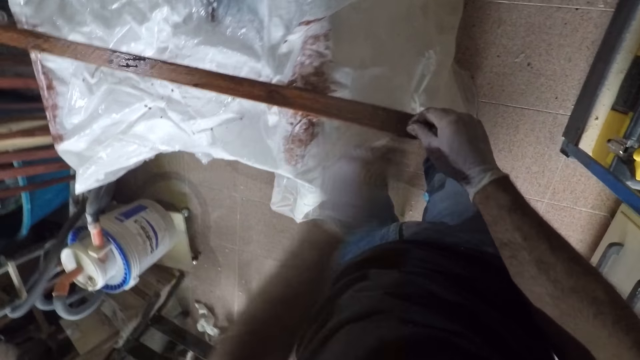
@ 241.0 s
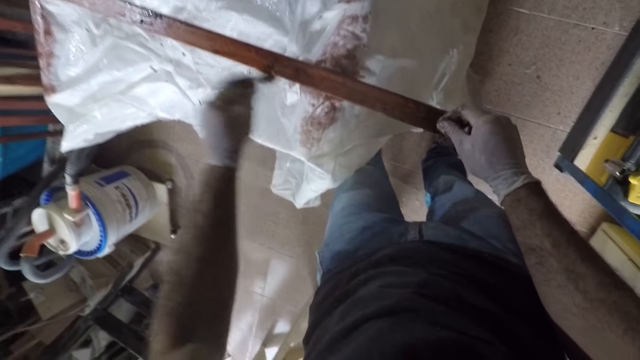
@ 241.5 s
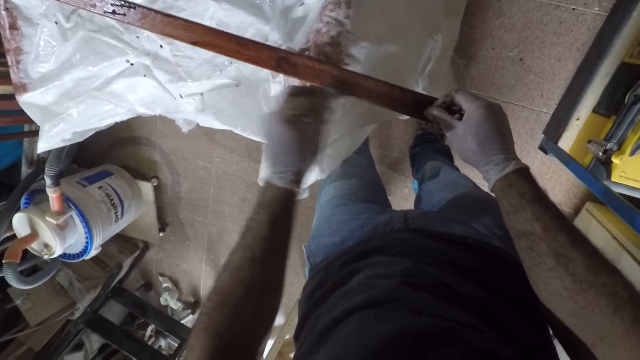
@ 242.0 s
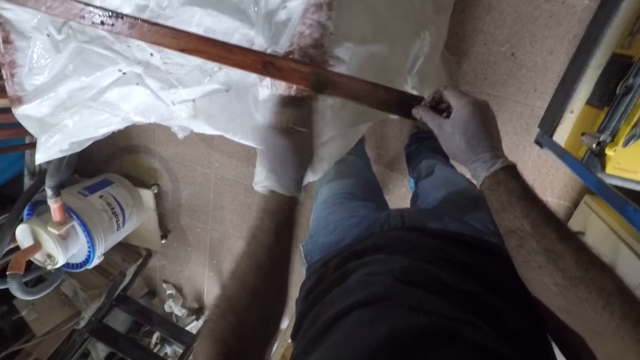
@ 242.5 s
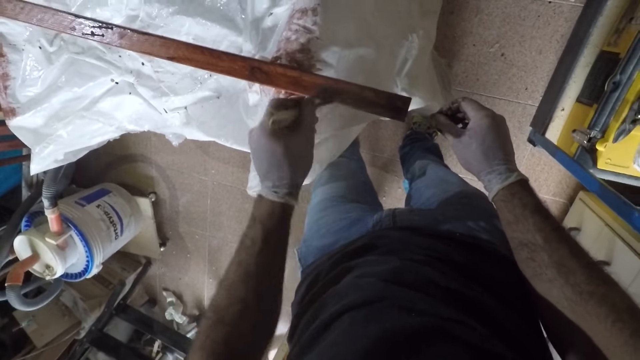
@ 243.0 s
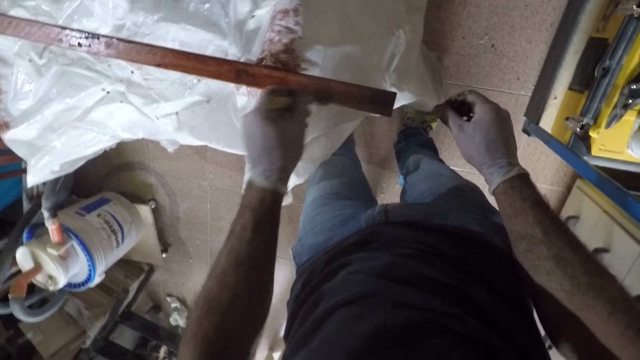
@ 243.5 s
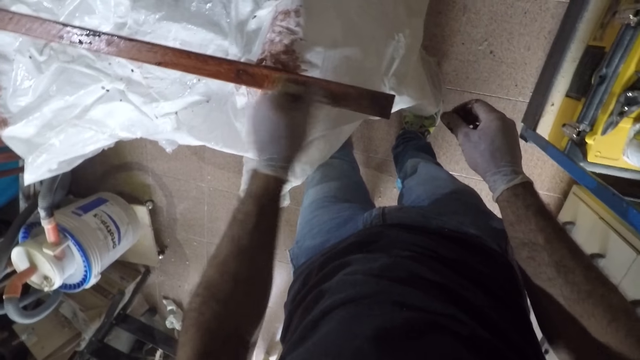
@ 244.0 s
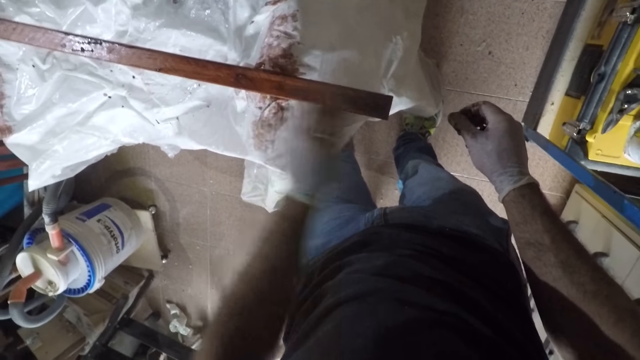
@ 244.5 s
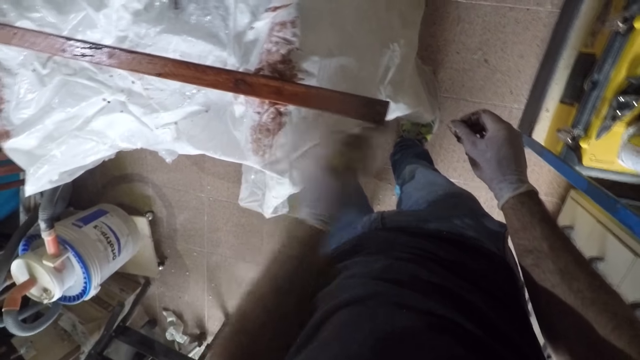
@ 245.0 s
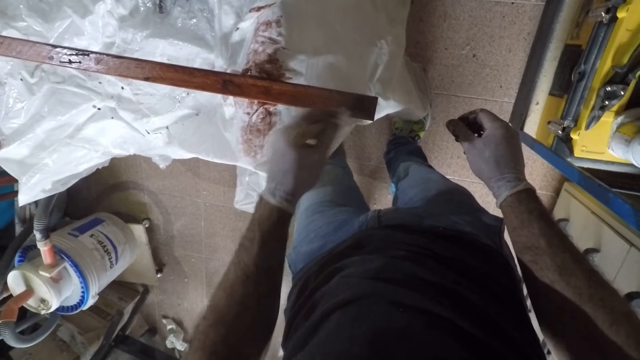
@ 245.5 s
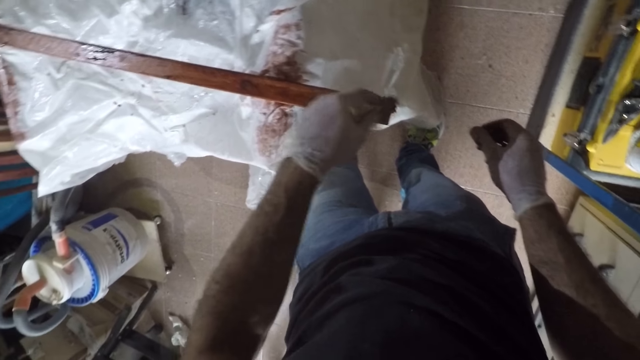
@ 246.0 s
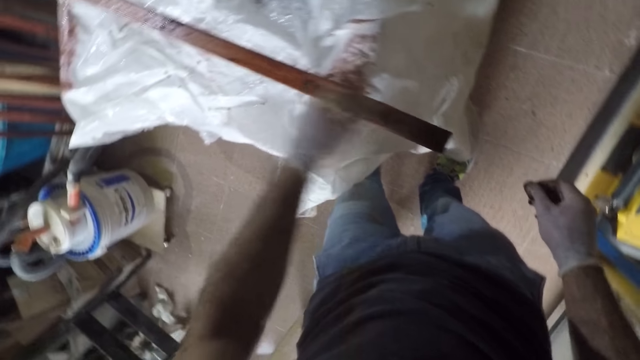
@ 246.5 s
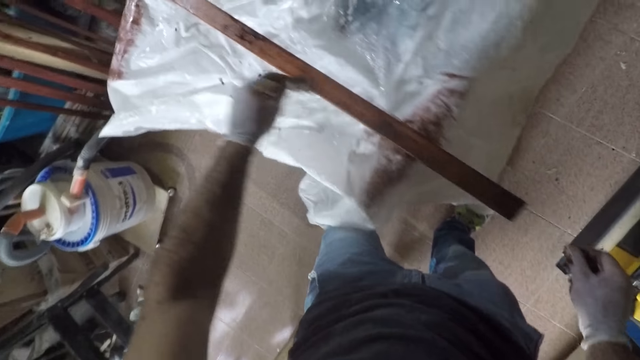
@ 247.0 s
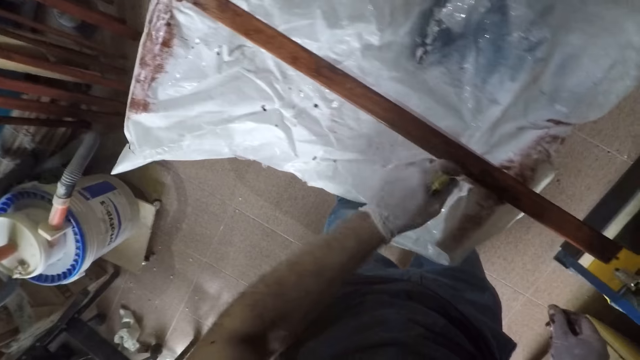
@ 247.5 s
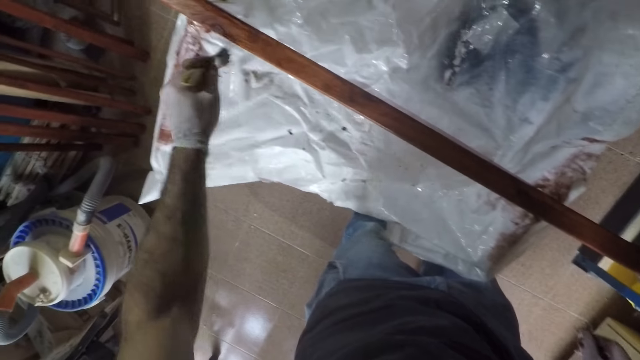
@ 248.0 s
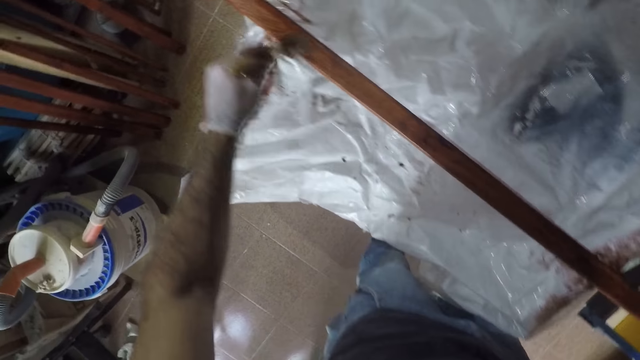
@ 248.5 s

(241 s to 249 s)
The camera wearer holds the wood. They turn the wood. They unhand the wood.

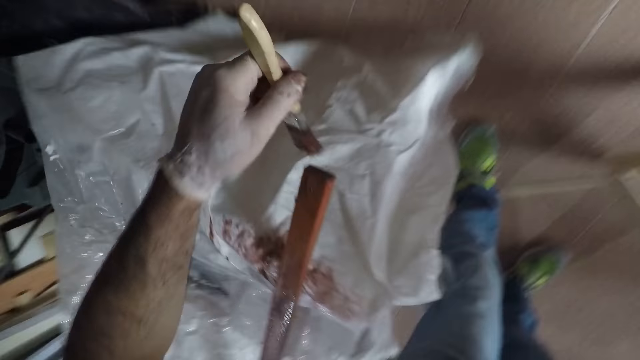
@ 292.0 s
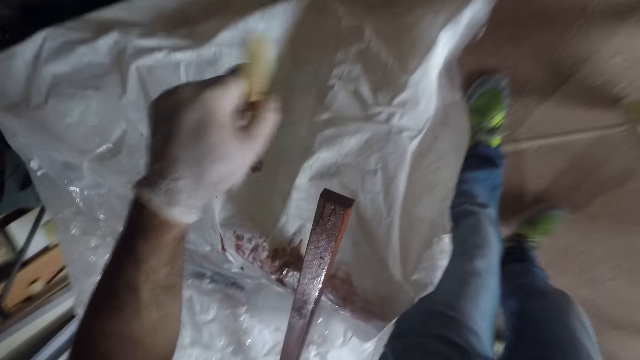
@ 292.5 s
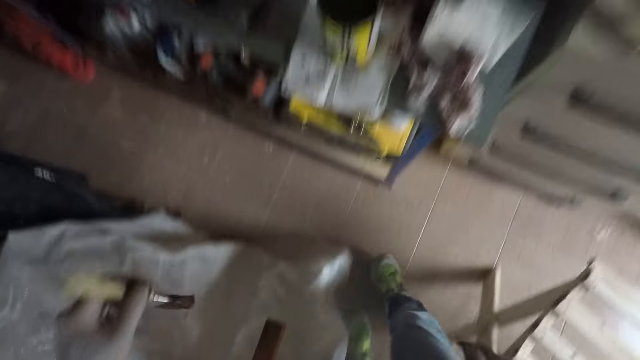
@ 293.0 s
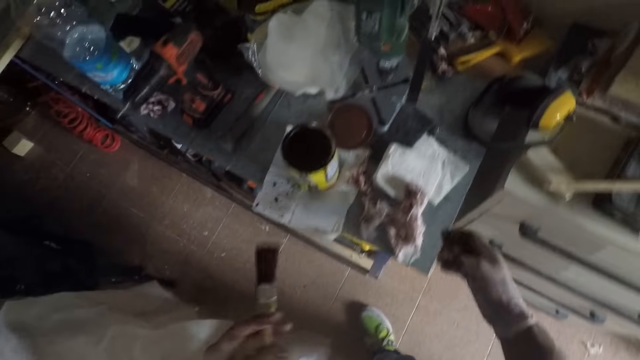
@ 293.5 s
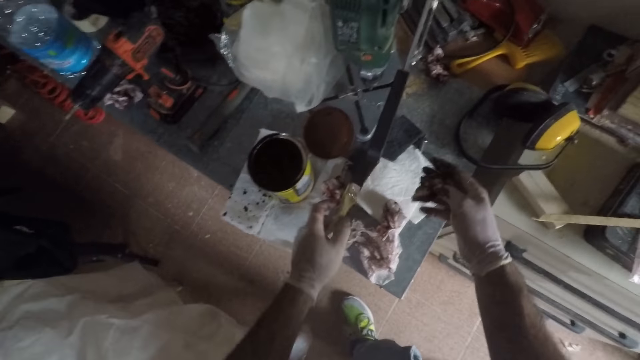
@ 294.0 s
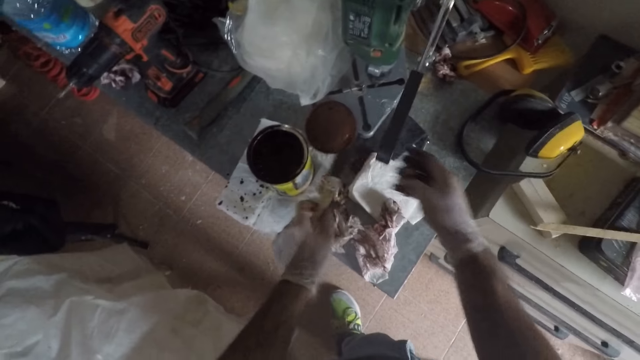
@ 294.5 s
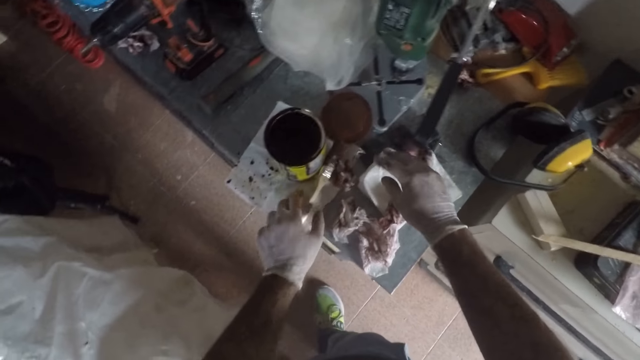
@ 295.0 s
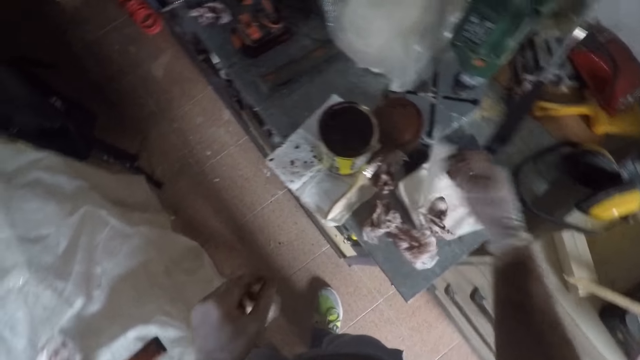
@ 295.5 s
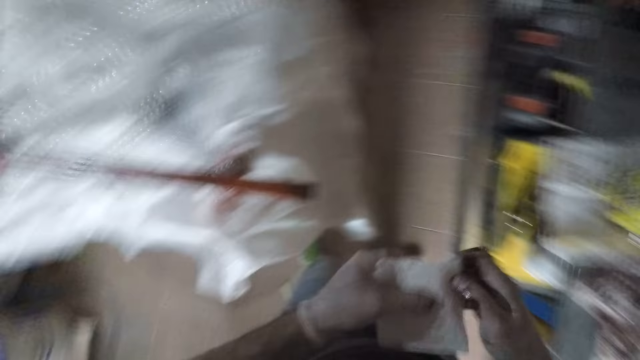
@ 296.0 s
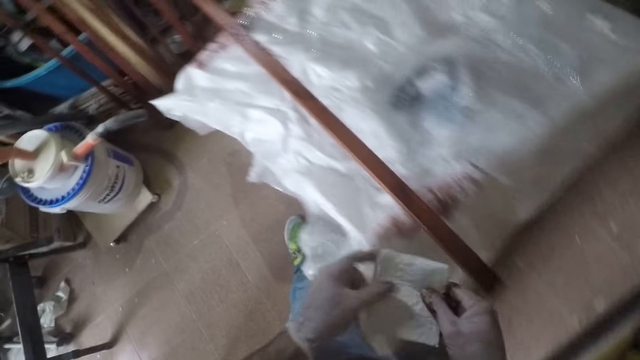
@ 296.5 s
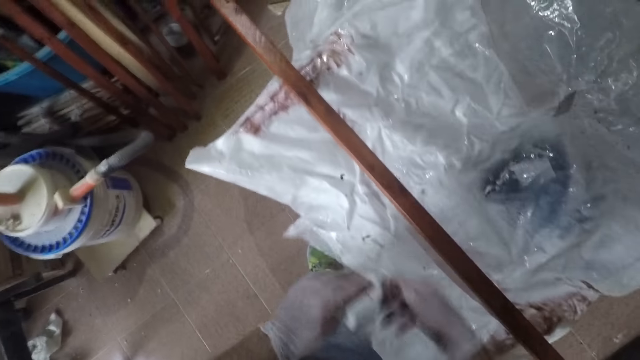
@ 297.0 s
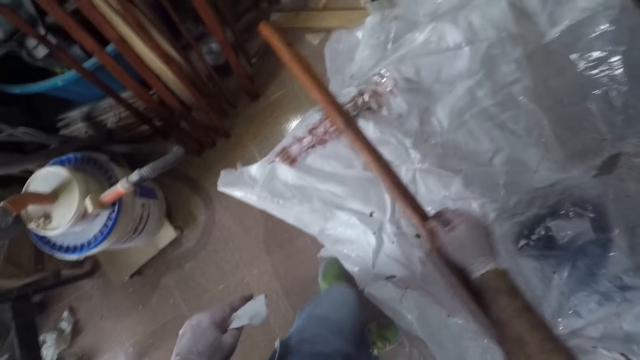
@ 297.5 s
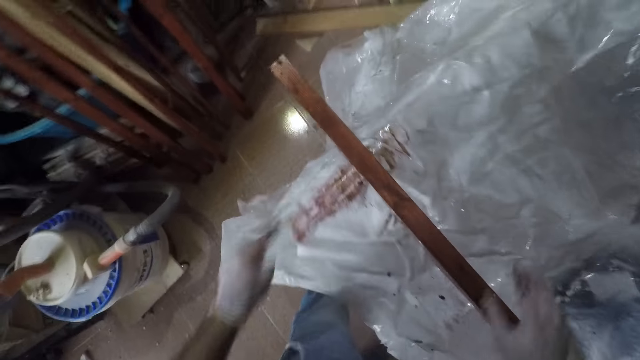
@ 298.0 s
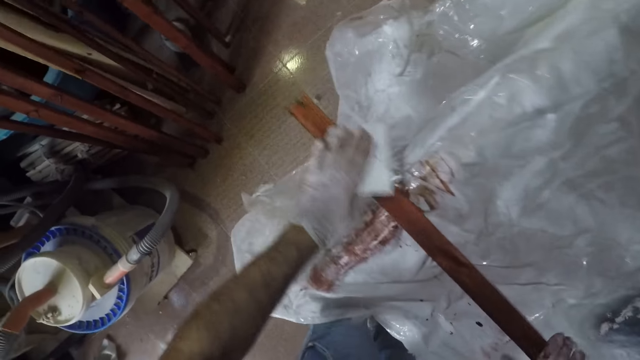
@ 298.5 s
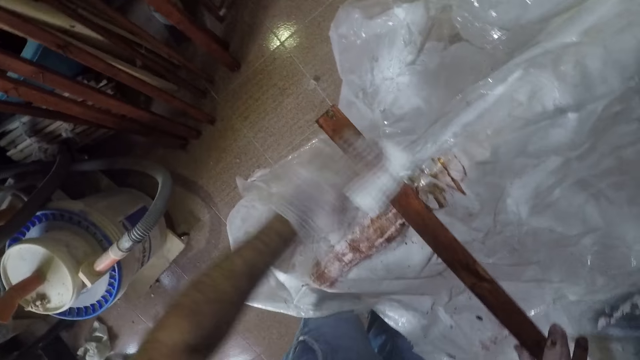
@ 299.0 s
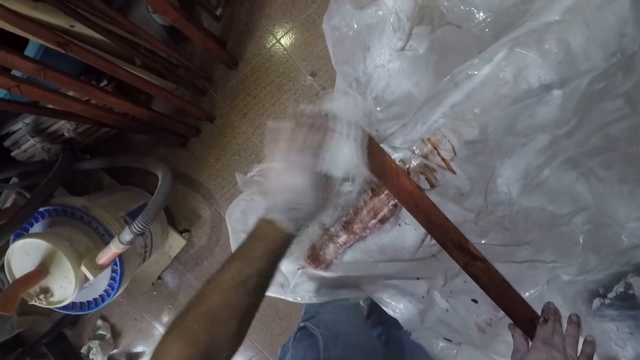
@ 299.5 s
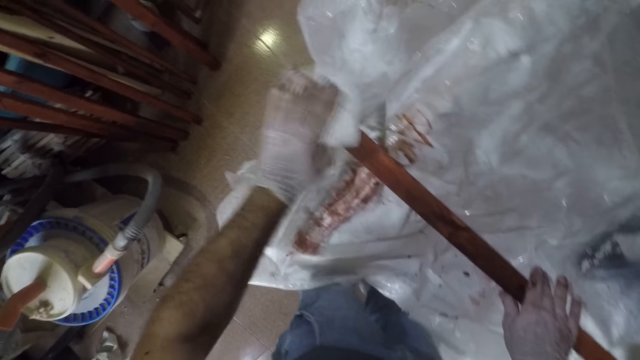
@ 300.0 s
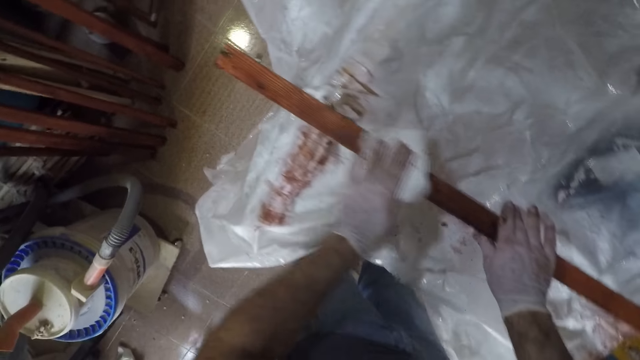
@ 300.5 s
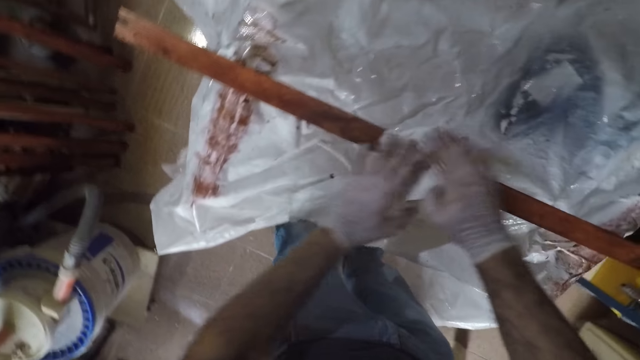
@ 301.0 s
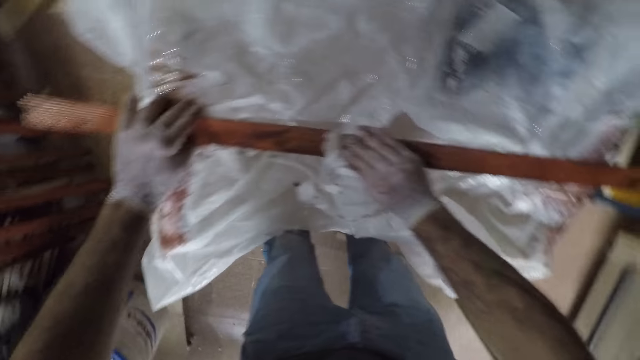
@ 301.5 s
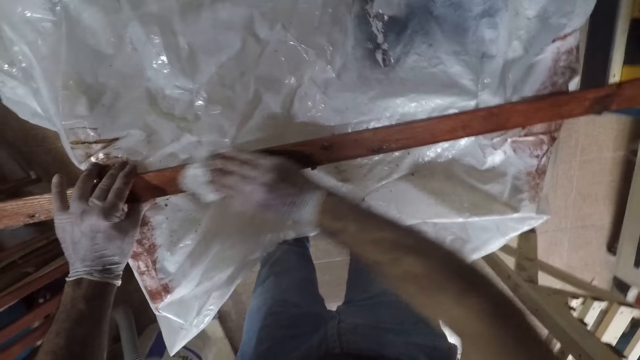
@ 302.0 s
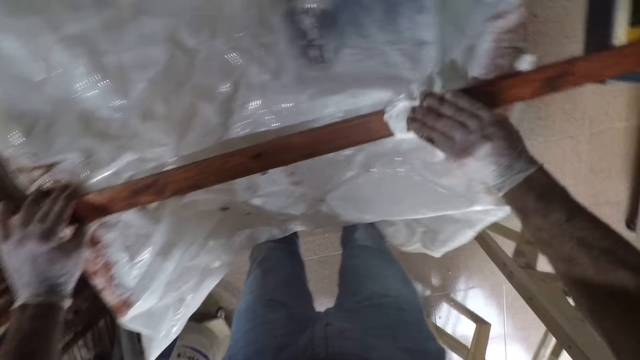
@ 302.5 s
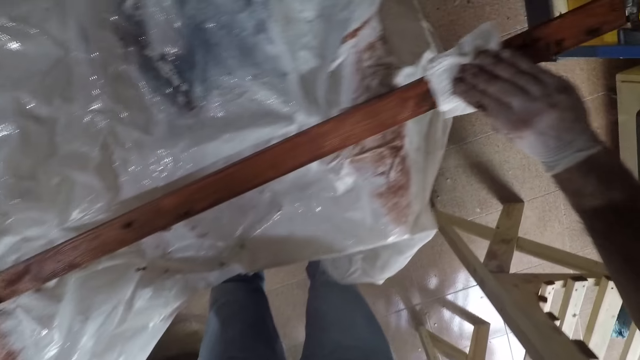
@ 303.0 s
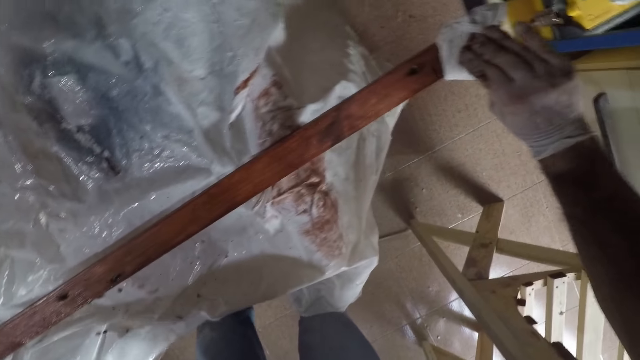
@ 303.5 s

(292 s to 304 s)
The camera wearer paints a piece of wood with a paint brush. They put down the paint brush on a table. They pick up a serviette from the table. They flip the piece of wood on the table. They wipe the piece of wood with the serviette. They switch the serviette to the other hand. They wipe the piece of wood with the serviette.
